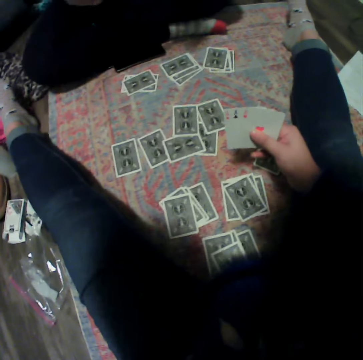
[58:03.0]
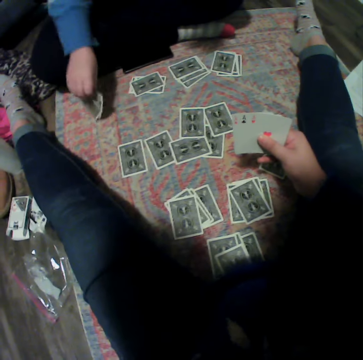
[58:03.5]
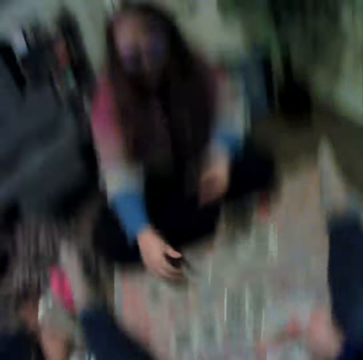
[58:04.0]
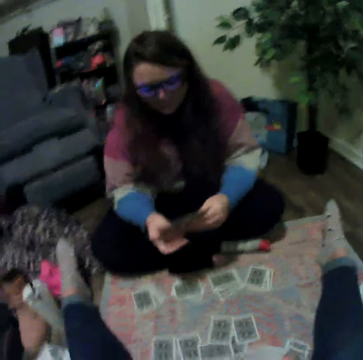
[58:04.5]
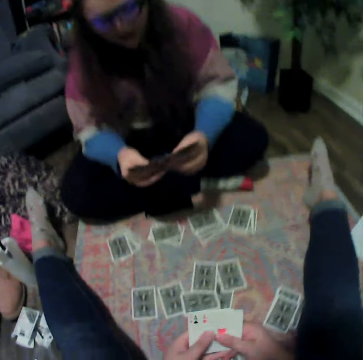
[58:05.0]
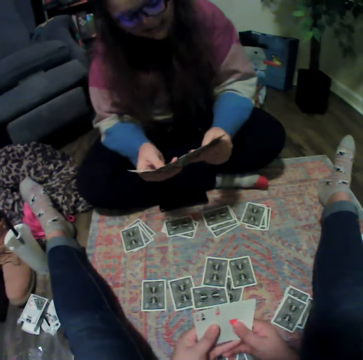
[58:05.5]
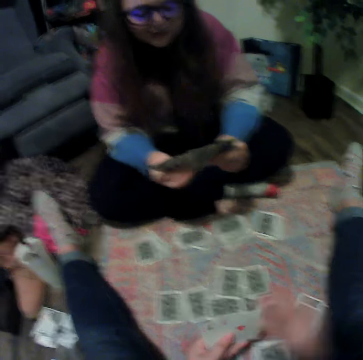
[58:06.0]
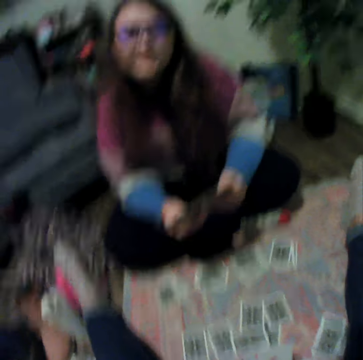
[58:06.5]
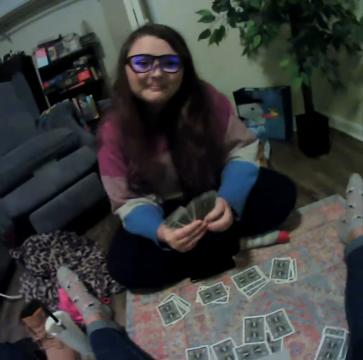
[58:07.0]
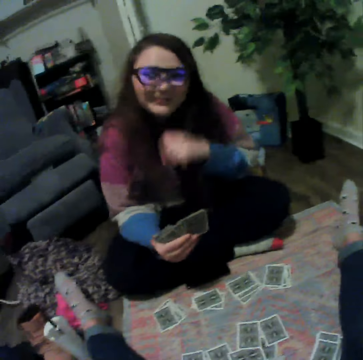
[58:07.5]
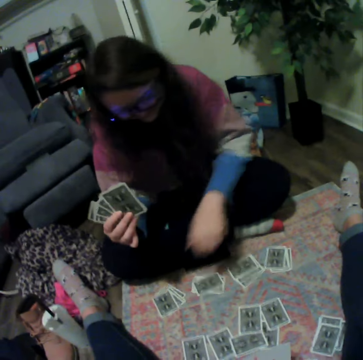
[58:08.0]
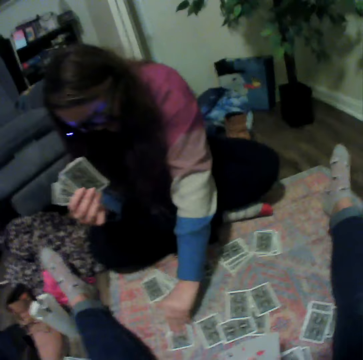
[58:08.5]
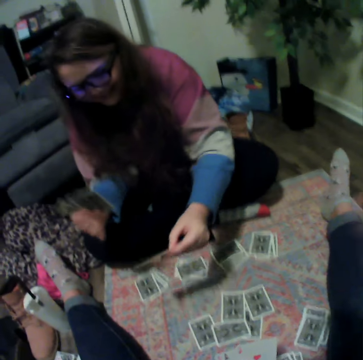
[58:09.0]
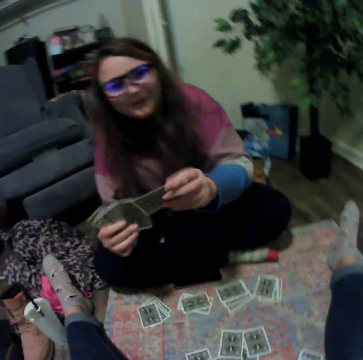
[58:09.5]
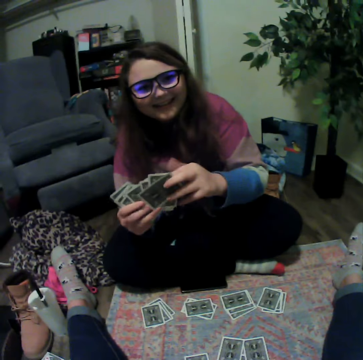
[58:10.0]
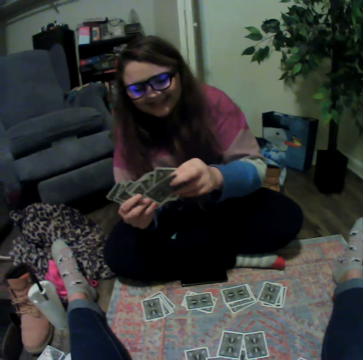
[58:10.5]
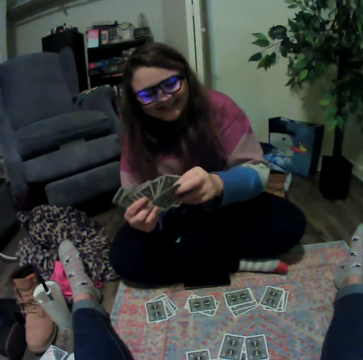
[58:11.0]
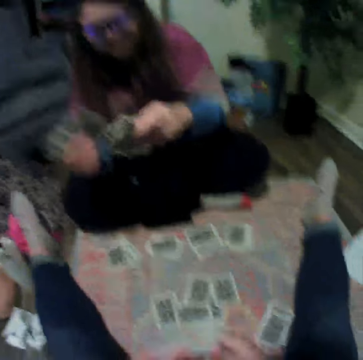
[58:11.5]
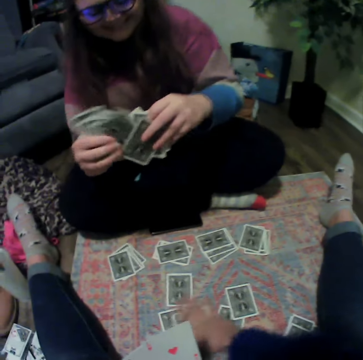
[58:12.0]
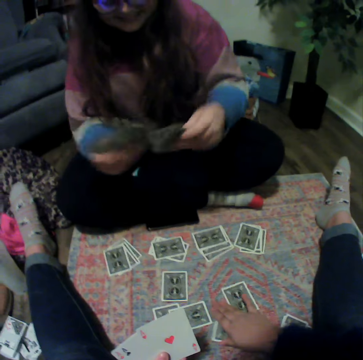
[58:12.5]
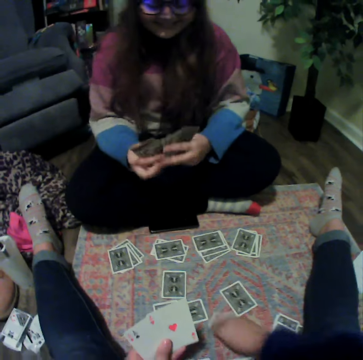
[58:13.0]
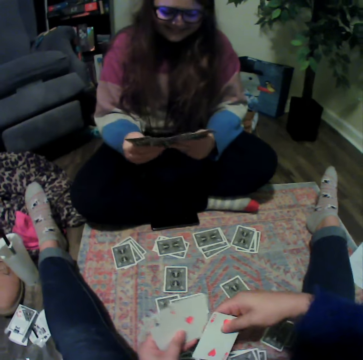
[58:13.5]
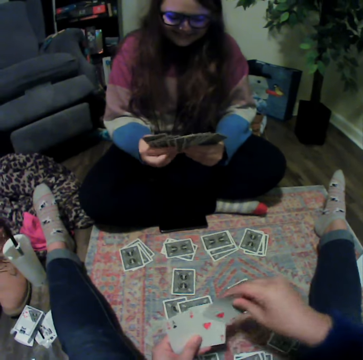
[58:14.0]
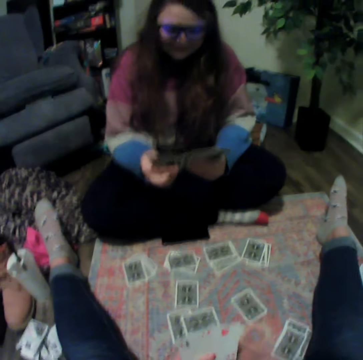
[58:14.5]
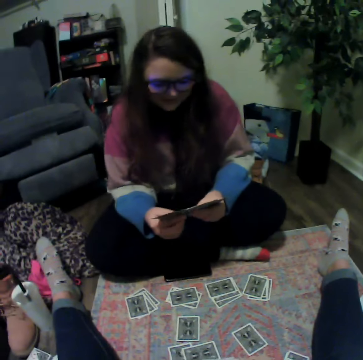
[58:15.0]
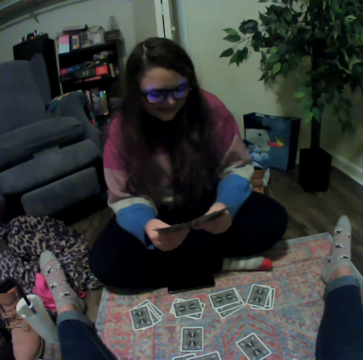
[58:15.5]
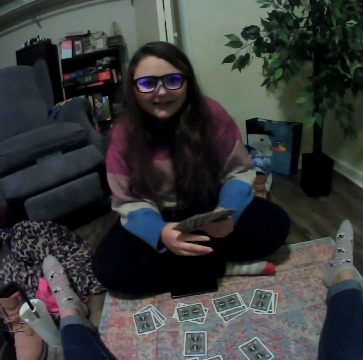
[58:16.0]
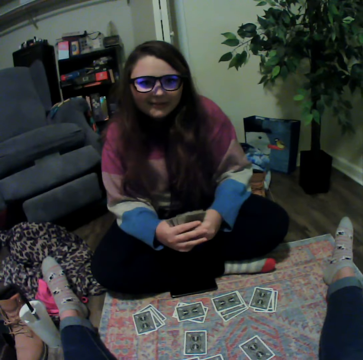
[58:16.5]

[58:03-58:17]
A woman places a card on the floor. The camera wearer touches playing cards. The woman picks a card from the floor. The camera wearer picks a card from the floor. The woman touches the playing cards.

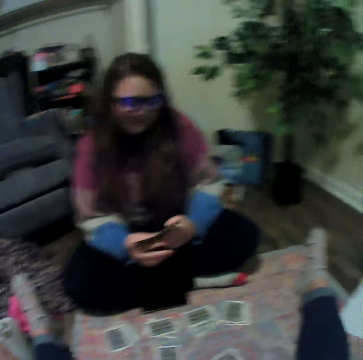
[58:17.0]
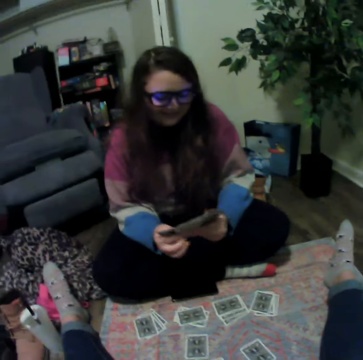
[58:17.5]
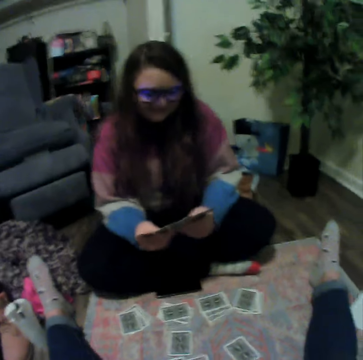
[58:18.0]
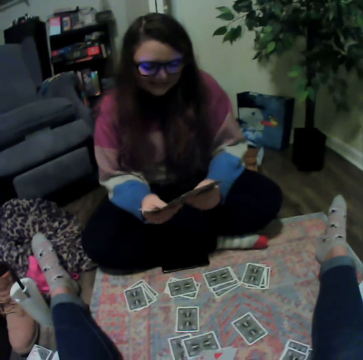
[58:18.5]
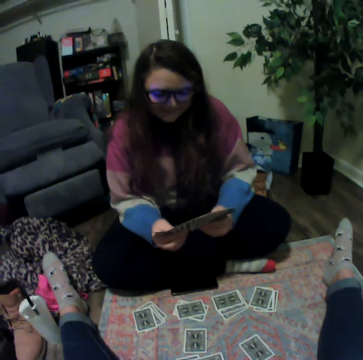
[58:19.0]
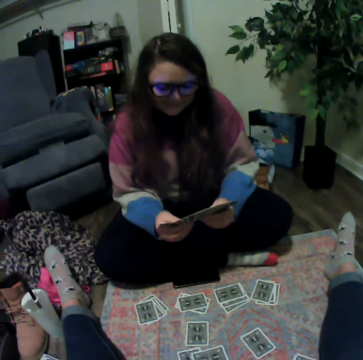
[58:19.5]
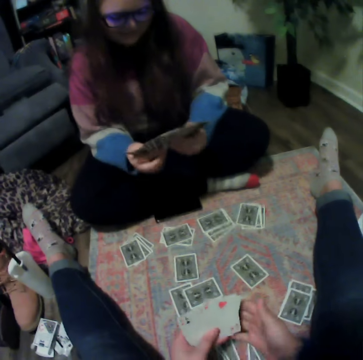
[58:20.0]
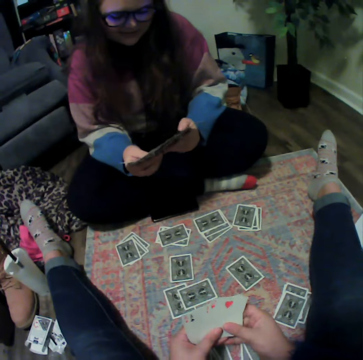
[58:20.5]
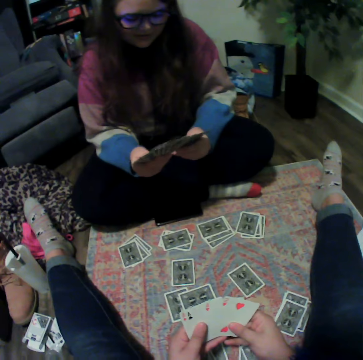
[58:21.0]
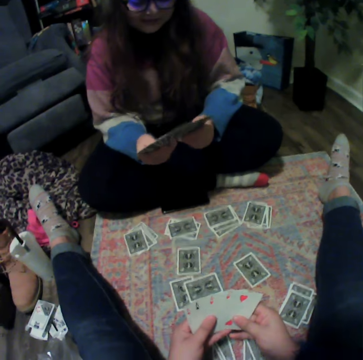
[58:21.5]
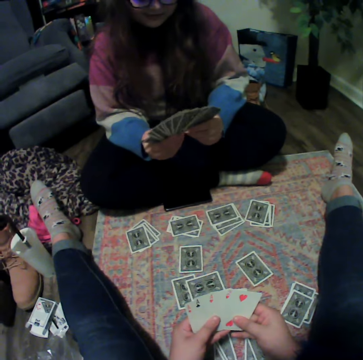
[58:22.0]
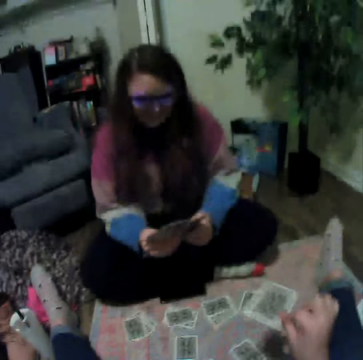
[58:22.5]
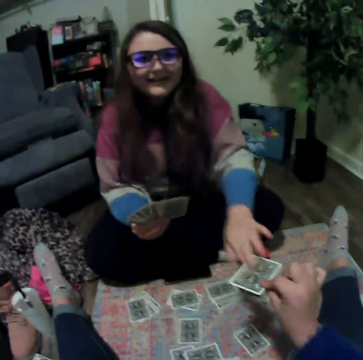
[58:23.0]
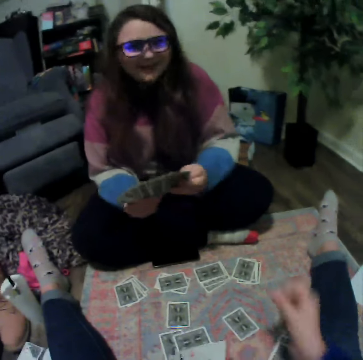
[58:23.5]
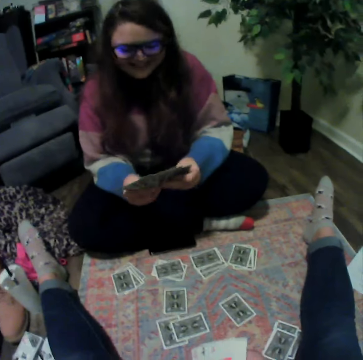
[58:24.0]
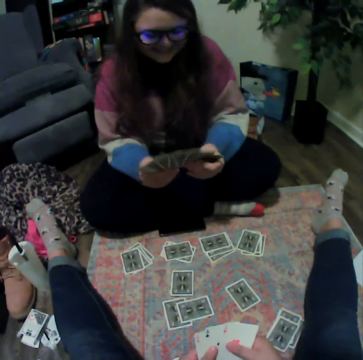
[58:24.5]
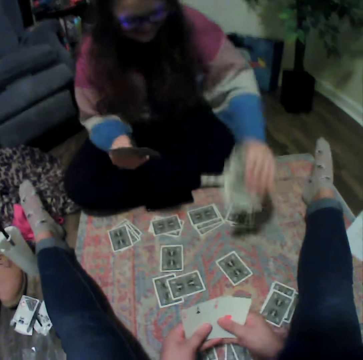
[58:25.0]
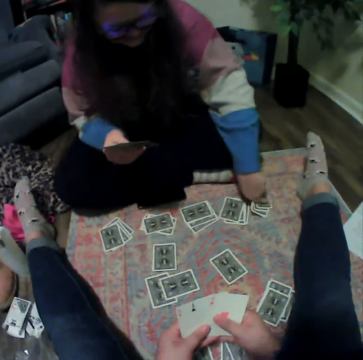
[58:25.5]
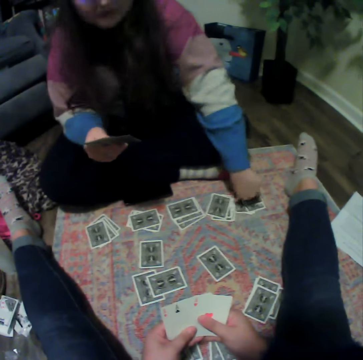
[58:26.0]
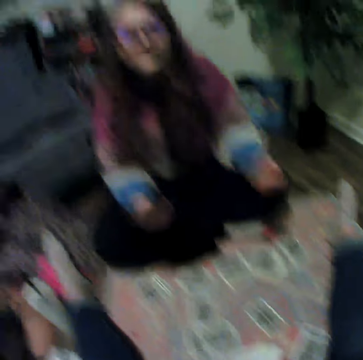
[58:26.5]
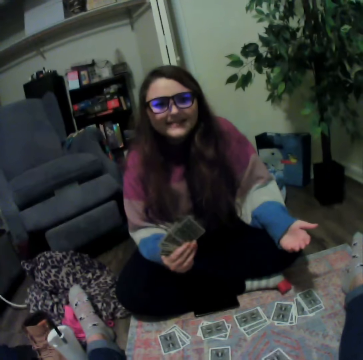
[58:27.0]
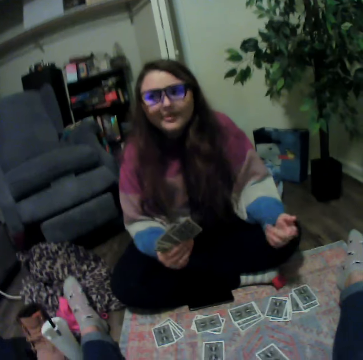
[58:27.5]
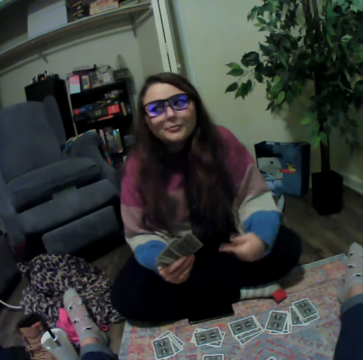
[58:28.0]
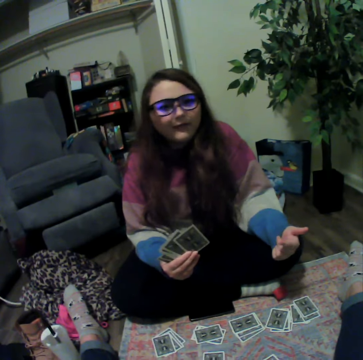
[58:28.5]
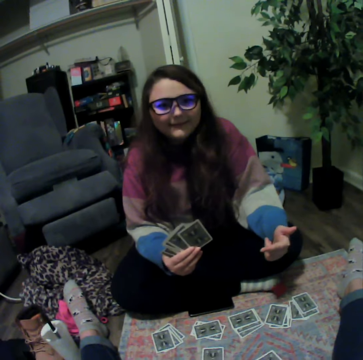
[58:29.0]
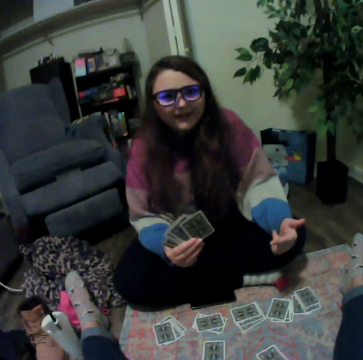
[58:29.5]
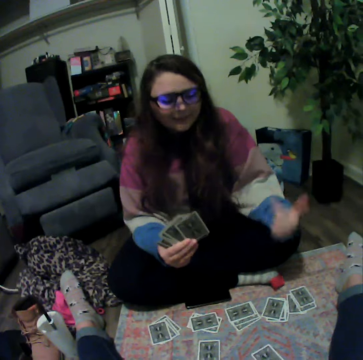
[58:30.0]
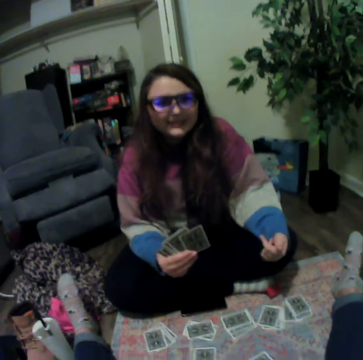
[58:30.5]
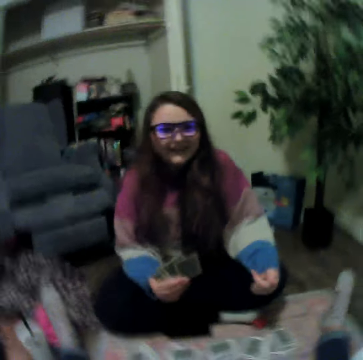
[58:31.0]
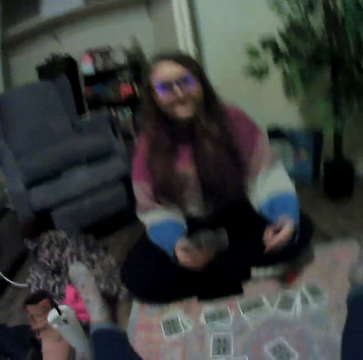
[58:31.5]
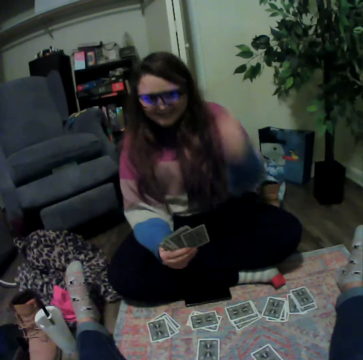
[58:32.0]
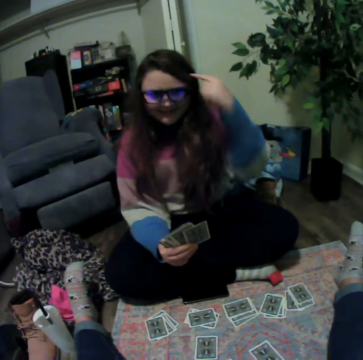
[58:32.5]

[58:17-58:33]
The camera wearer gives a woman a card. The woman places a card on the floor. The camera wearer touches playing cards.

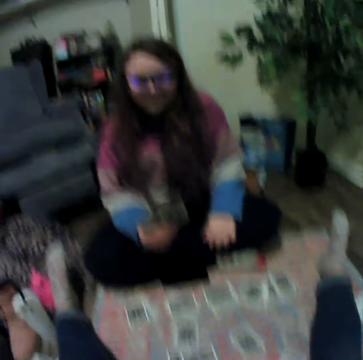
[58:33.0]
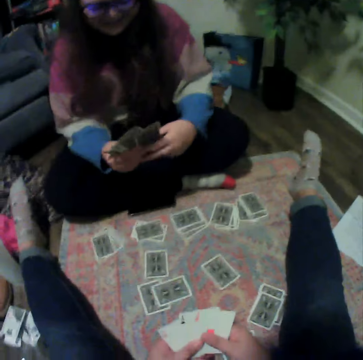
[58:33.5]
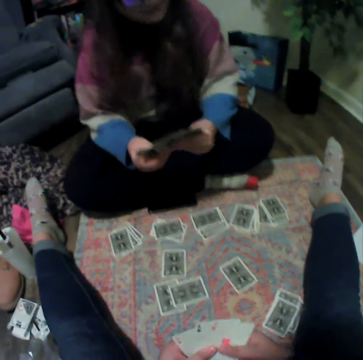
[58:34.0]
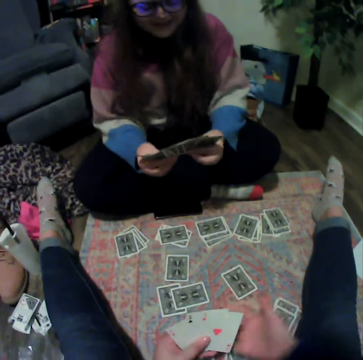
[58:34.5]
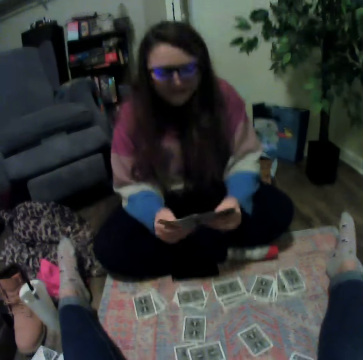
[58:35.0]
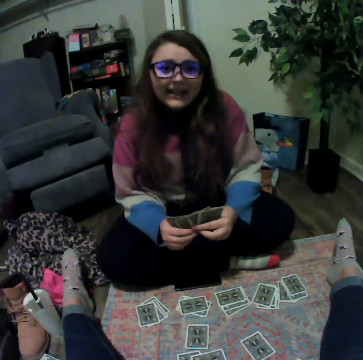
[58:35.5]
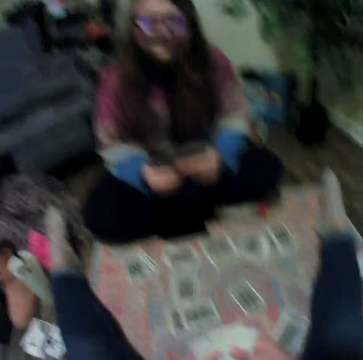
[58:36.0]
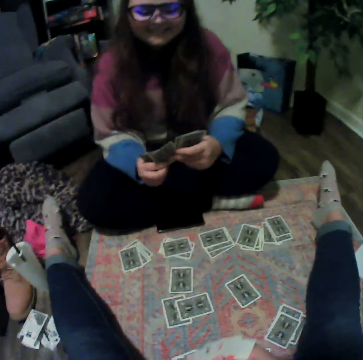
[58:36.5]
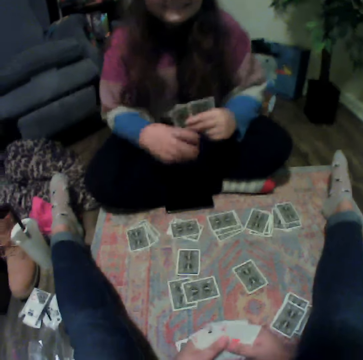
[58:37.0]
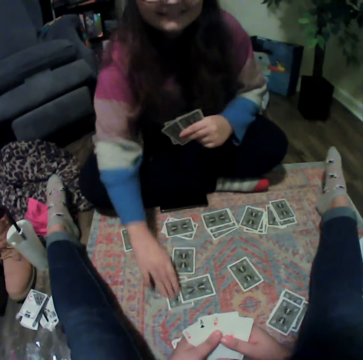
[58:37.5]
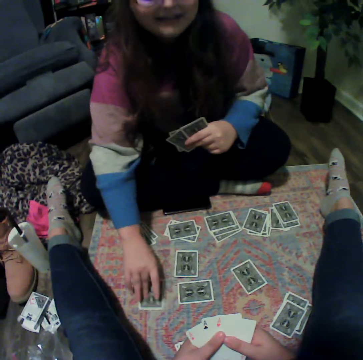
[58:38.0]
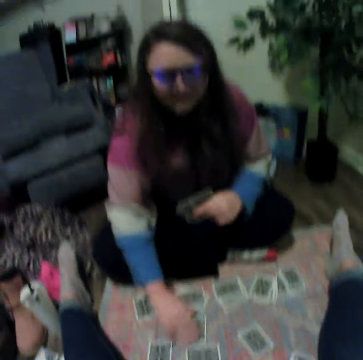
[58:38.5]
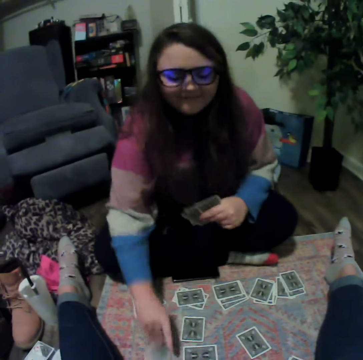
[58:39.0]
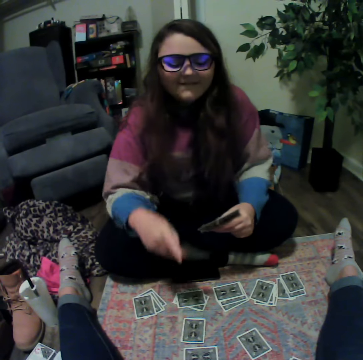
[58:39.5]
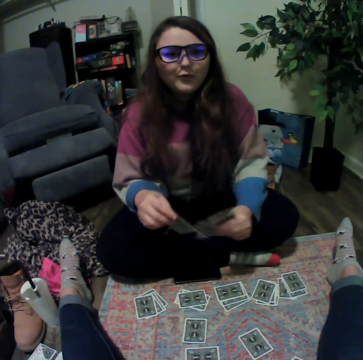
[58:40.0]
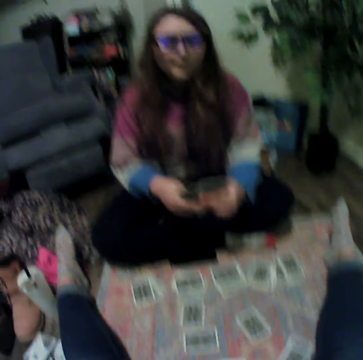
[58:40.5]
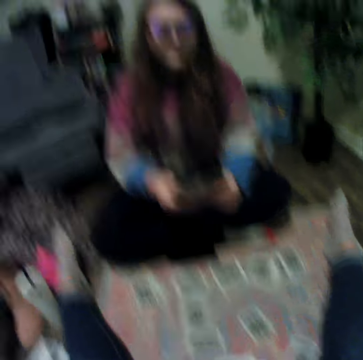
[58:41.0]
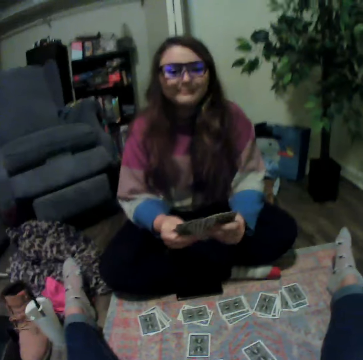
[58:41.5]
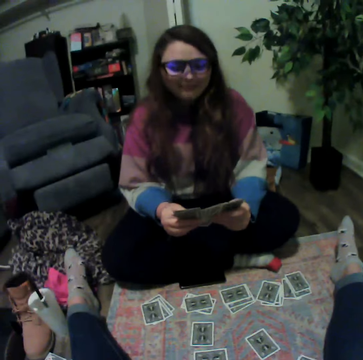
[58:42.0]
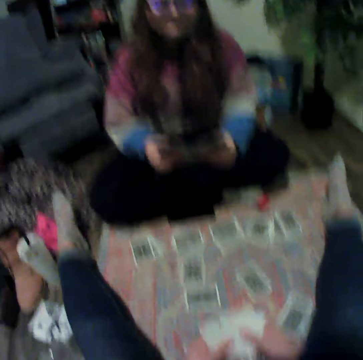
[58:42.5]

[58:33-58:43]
A woman picks a card from the floor.
